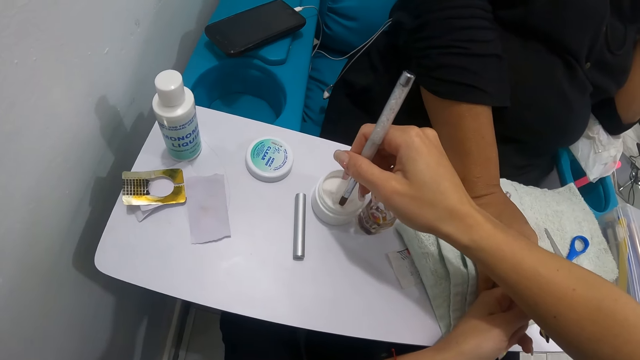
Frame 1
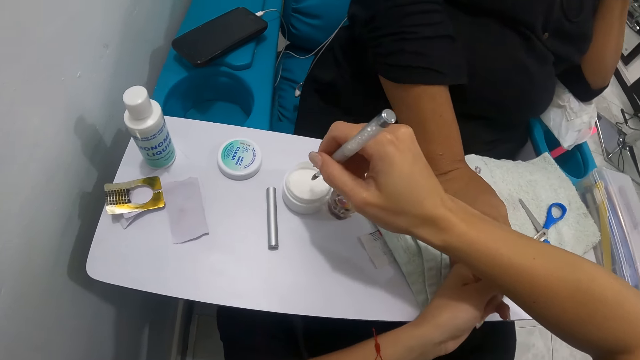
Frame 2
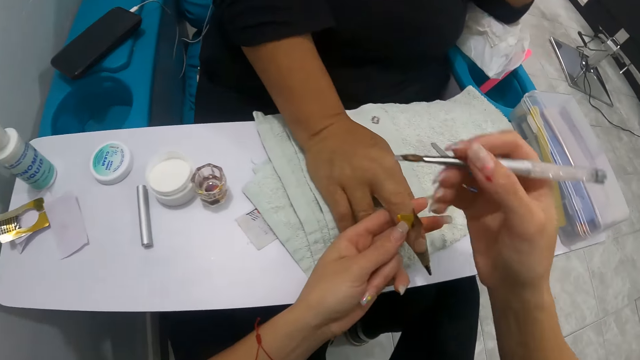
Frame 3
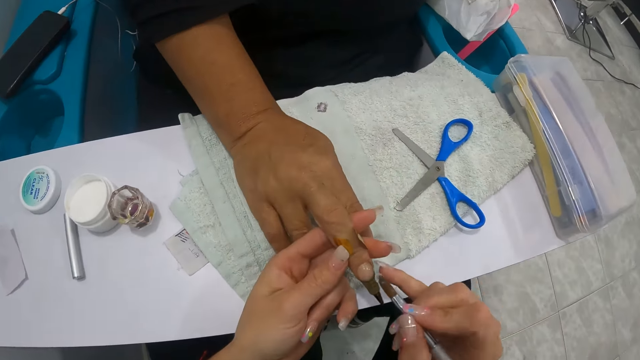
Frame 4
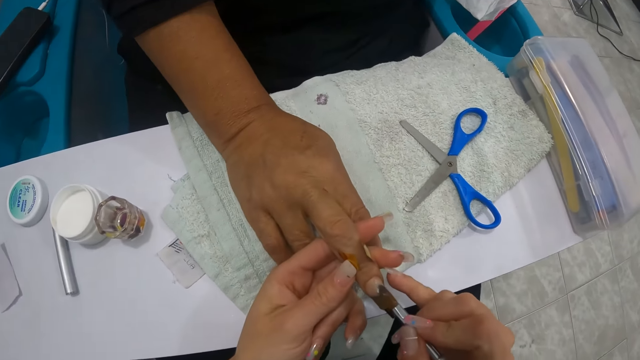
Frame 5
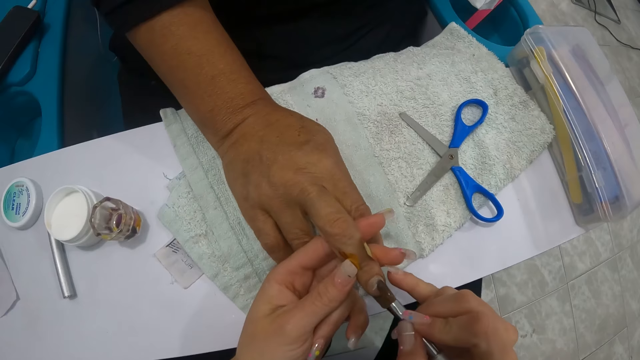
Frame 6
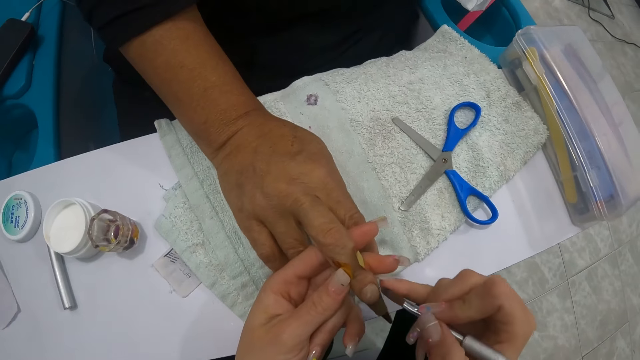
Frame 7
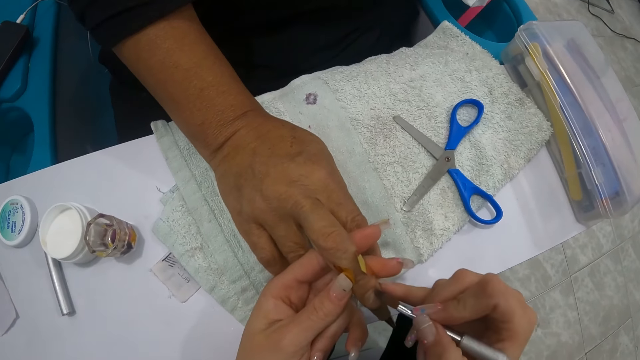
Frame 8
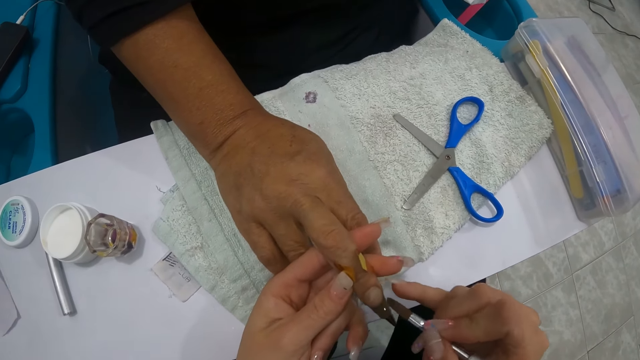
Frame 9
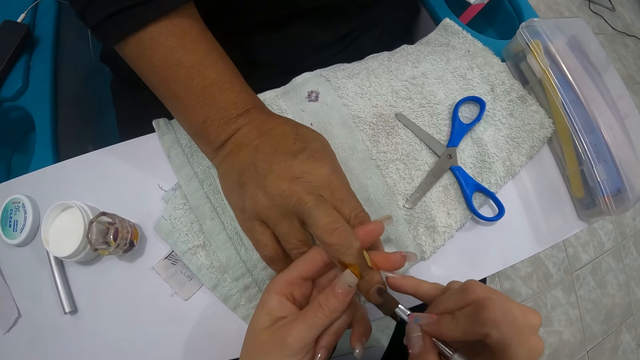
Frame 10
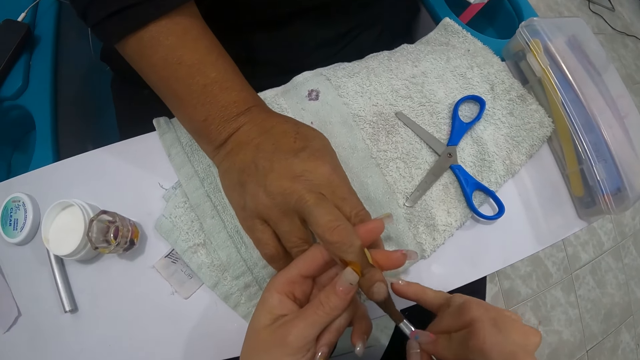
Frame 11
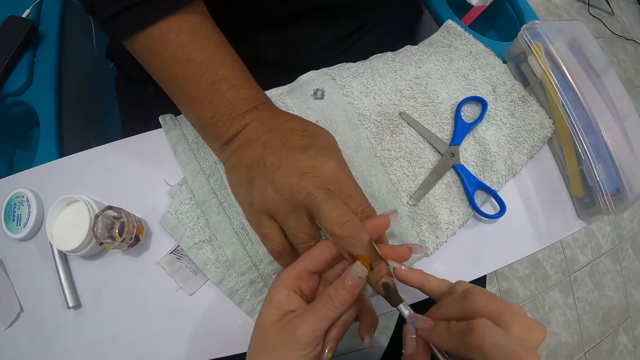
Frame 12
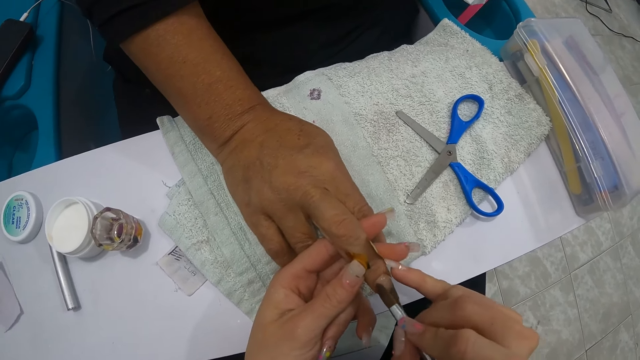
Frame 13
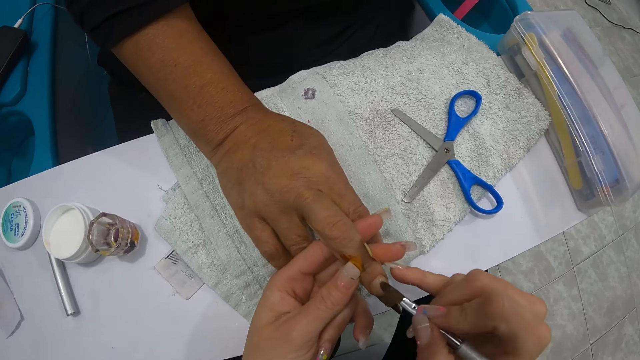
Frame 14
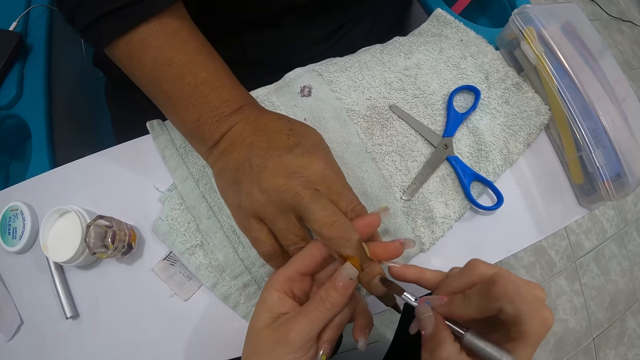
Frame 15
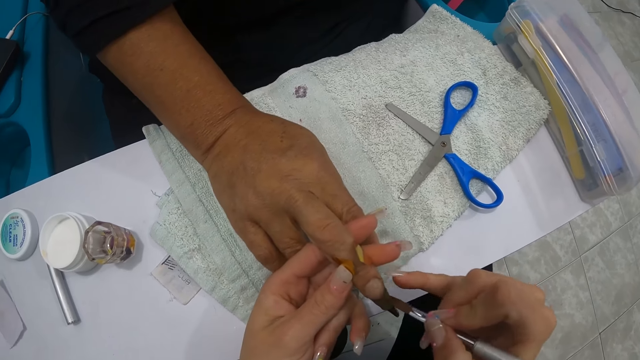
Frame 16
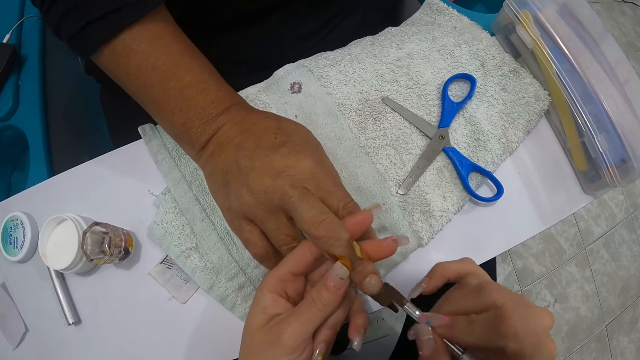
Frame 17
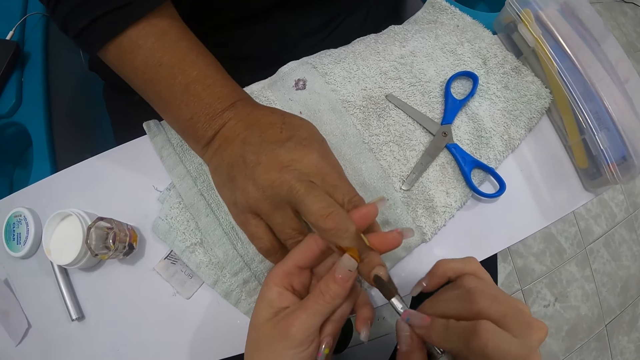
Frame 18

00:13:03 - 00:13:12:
The camera wearer shakes the nail brush in the cream. She dabs the woman's middle finger with the brush in her right hand.

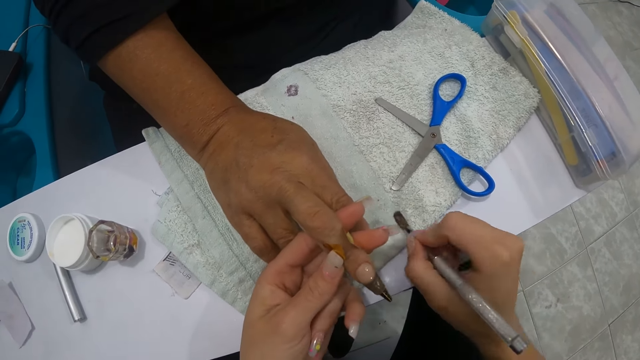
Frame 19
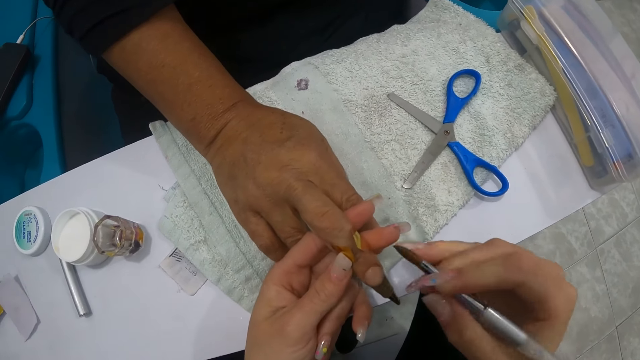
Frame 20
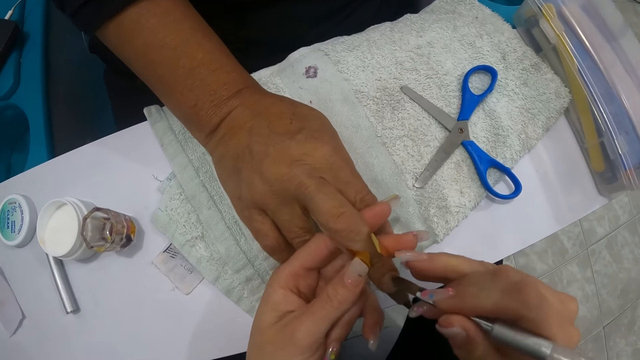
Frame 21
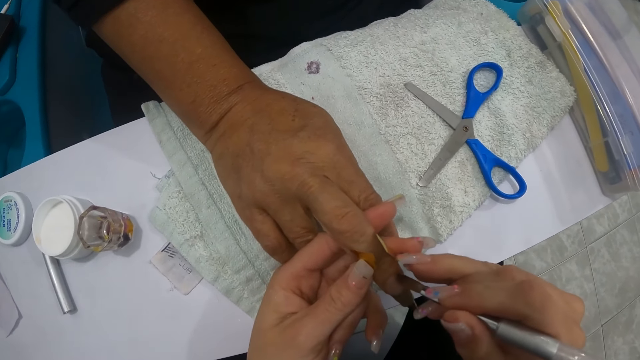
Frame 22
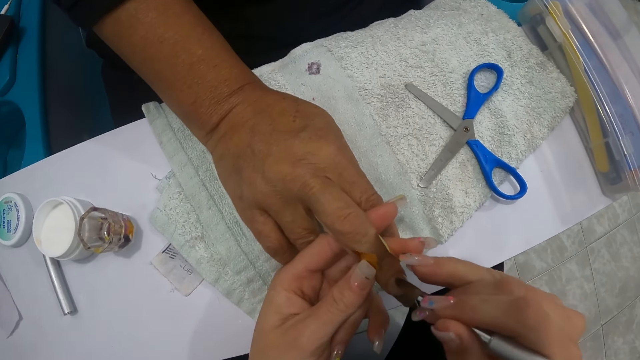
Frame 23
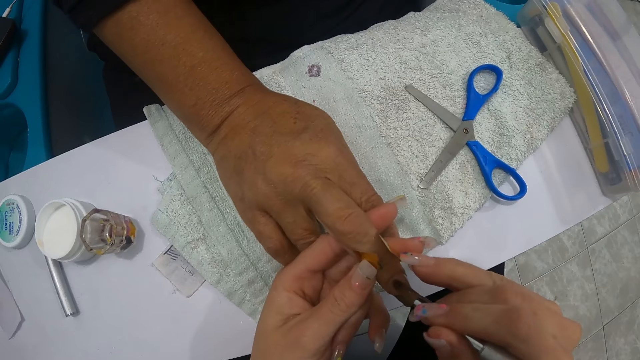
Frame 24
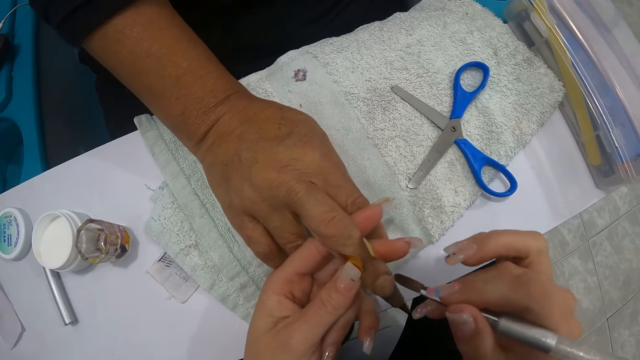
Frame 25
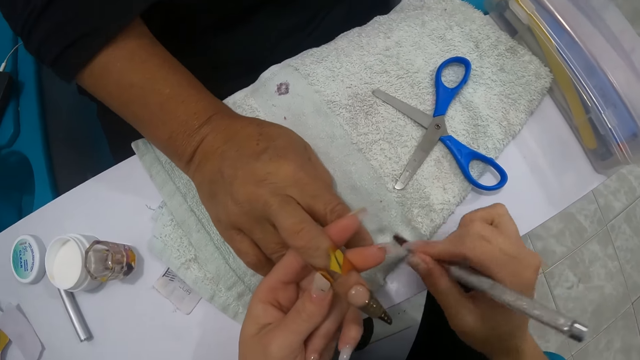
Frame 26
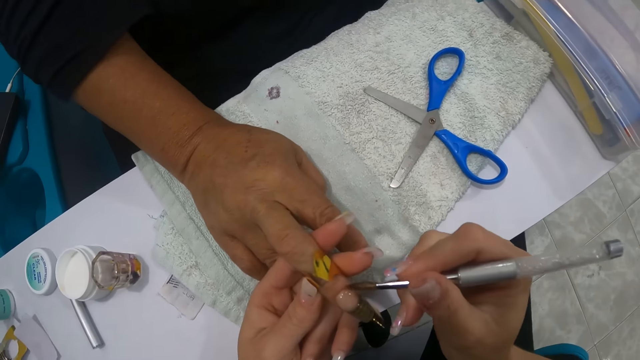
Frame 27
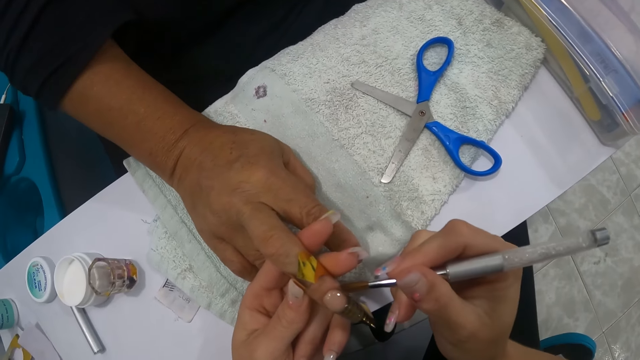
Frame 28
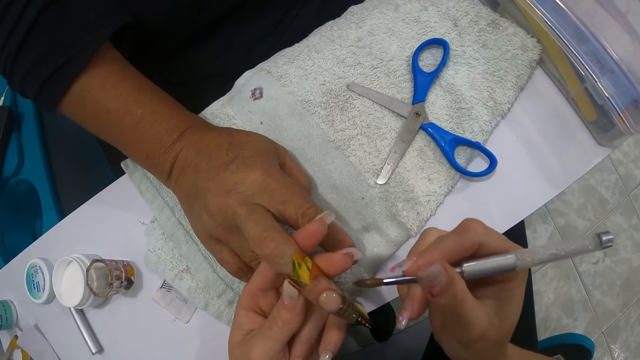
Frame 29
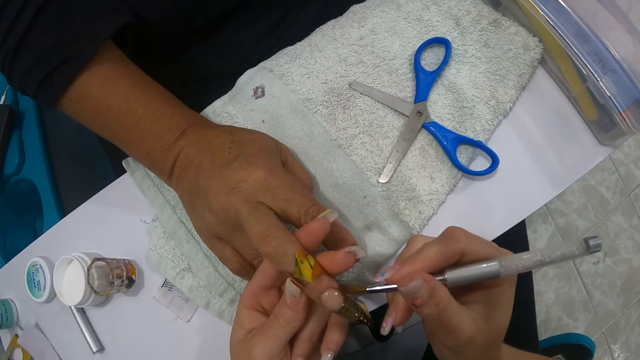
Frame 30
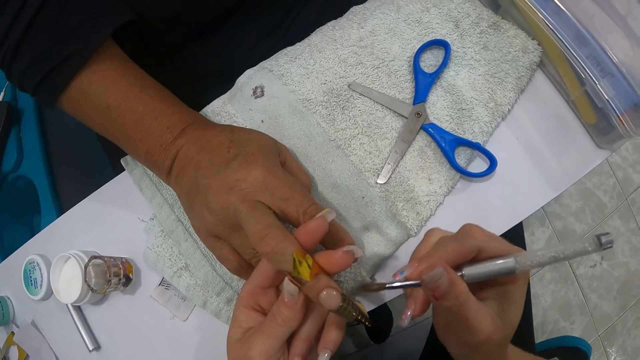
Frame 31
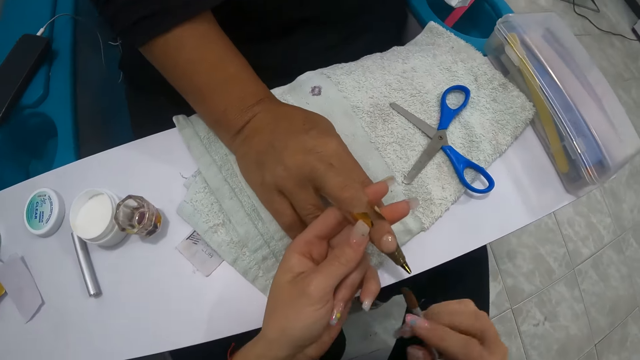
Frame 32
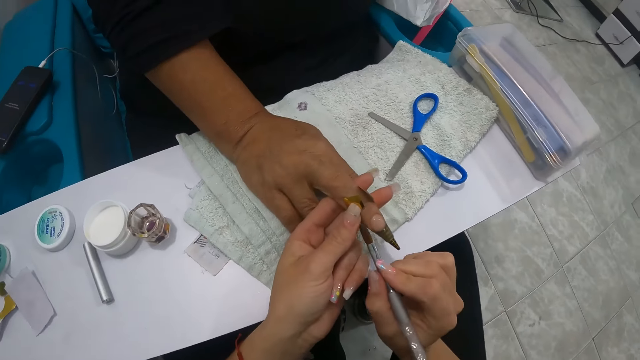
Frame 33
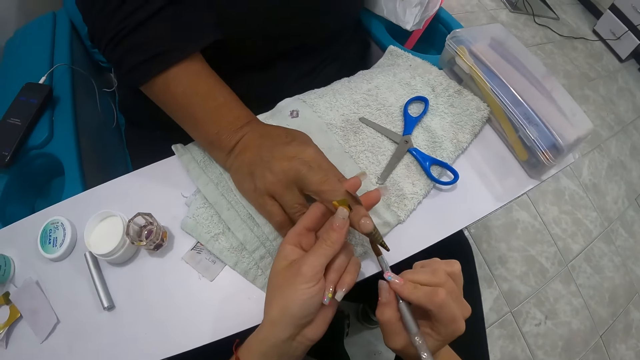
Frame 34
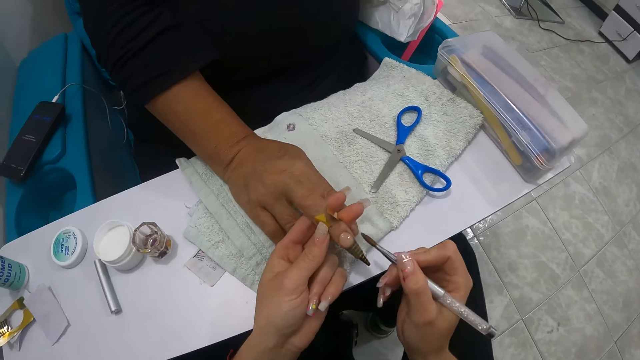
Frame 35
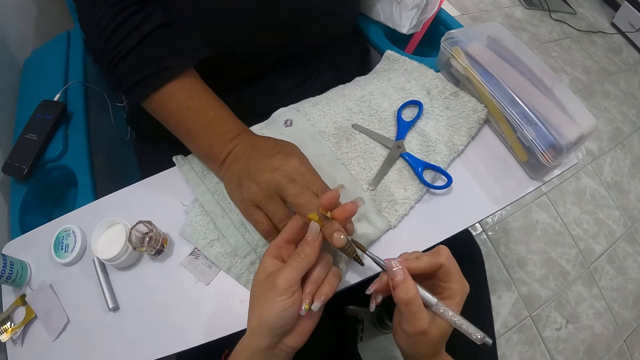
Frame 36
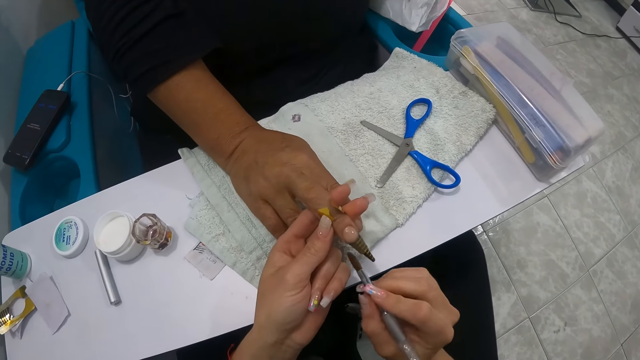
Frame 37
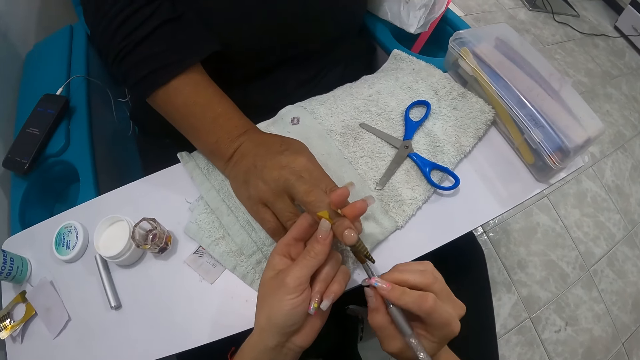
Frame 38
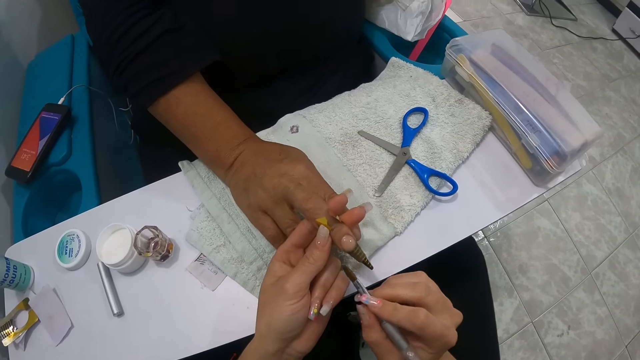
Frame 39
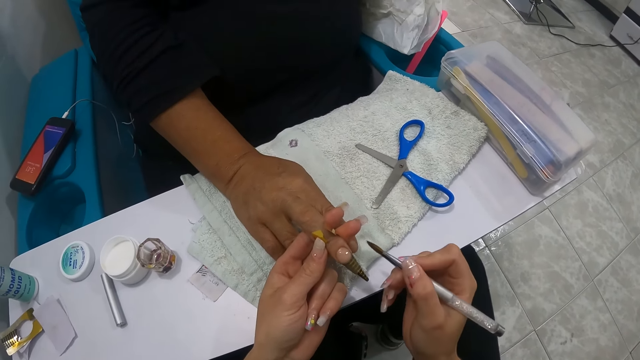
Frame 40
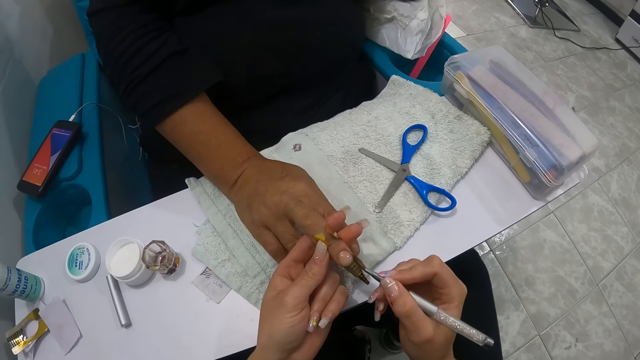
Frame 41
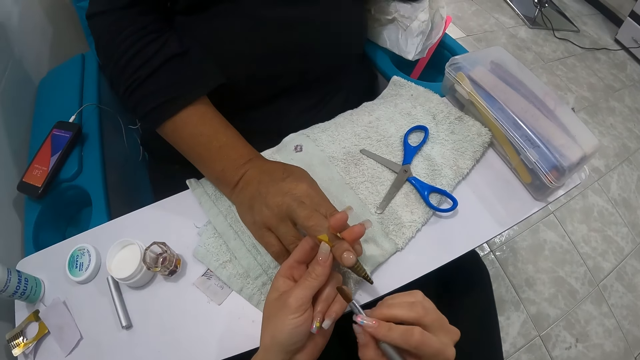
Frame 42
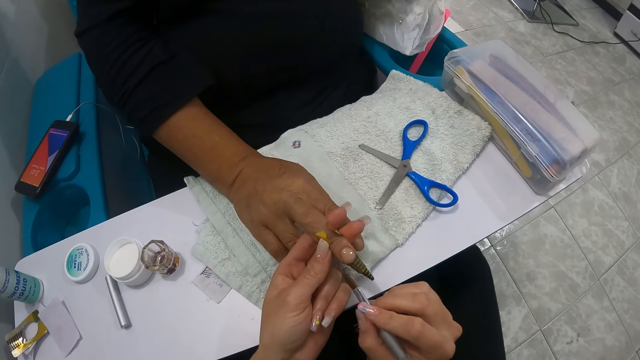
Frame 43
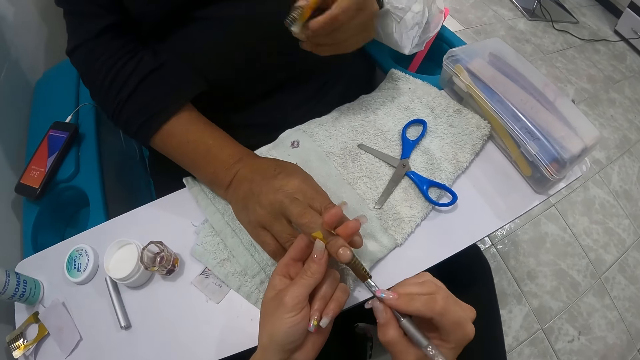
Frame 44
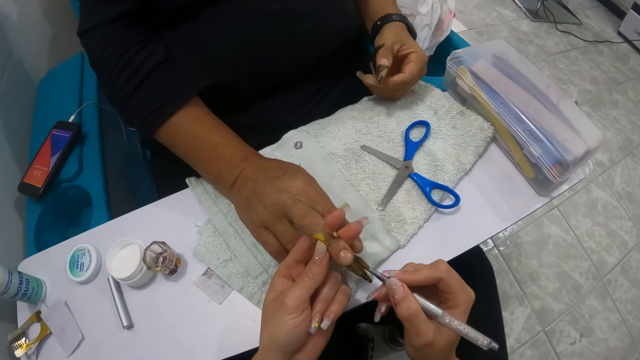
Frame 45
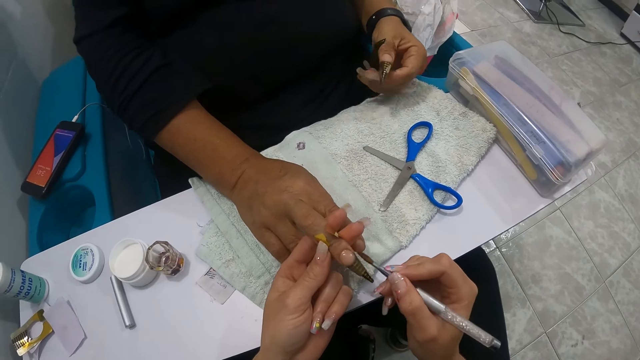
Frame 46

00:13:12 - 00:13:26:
The camera wearer wipes the nail brush in her right hand on the towel. She dabs the woman's middle finger with the brush in her right hand. She wipes the brush in her right hand on the towel. She dabs the woman's middle finger with the brush in her right hand. She wipes the brush in her right hand on the towel. She wipes the nail brush on the towel again. She dabs the woman's middle finger with the brush in her right hand. A person straightens a hand.
